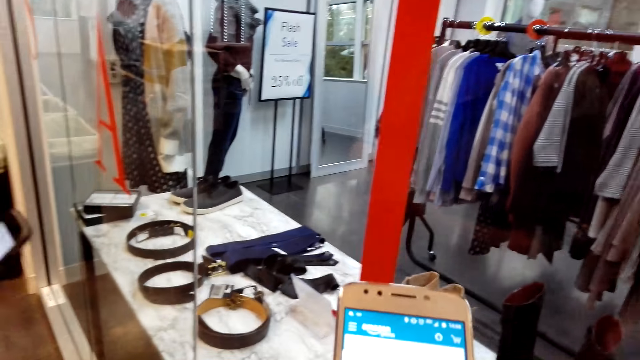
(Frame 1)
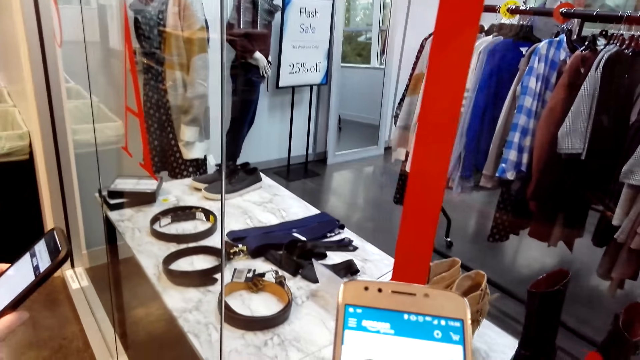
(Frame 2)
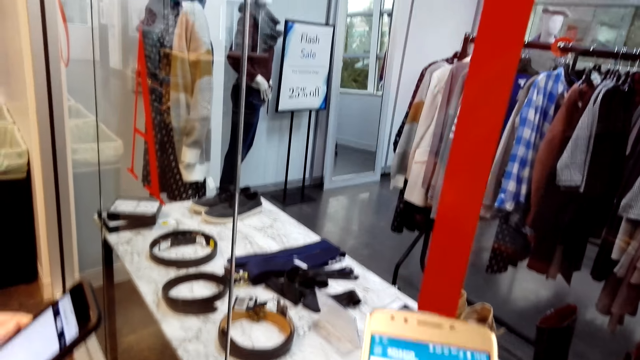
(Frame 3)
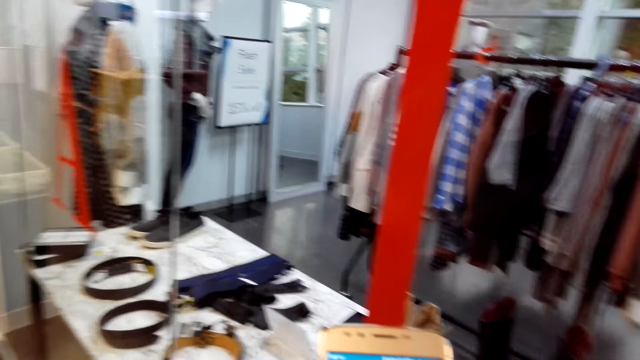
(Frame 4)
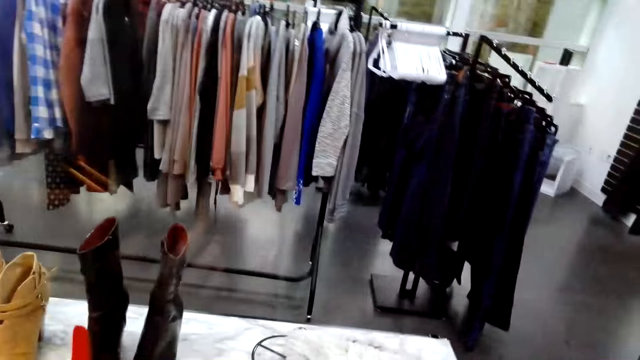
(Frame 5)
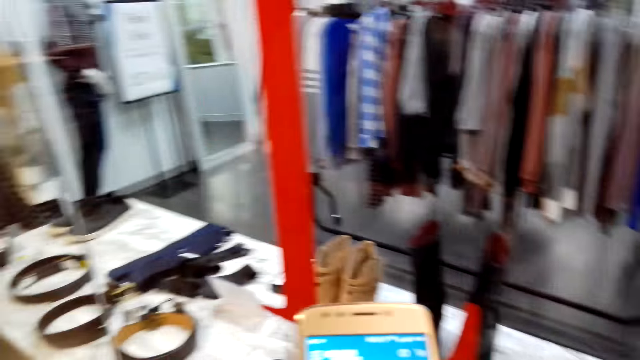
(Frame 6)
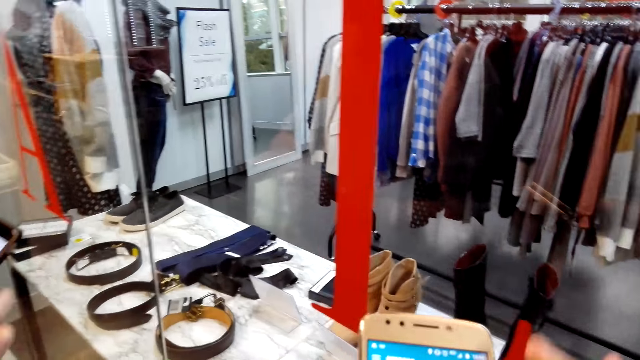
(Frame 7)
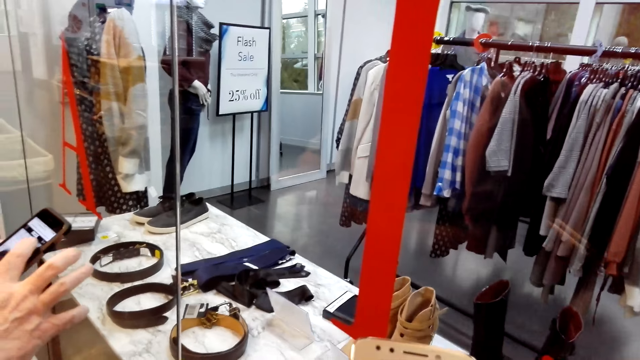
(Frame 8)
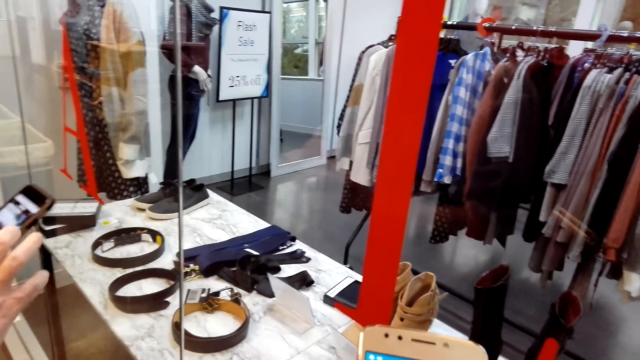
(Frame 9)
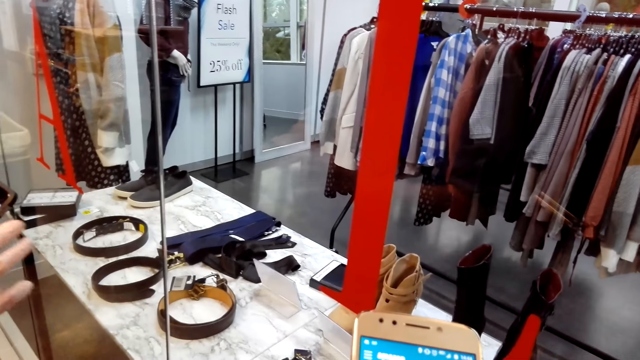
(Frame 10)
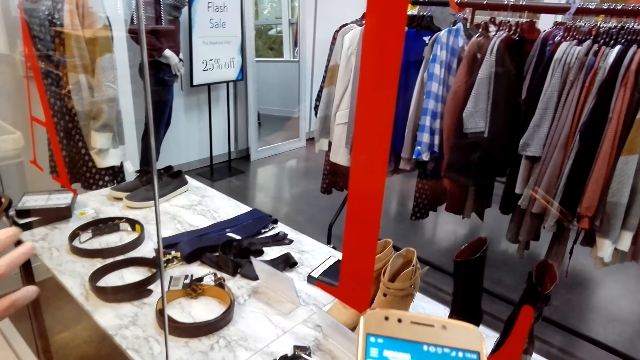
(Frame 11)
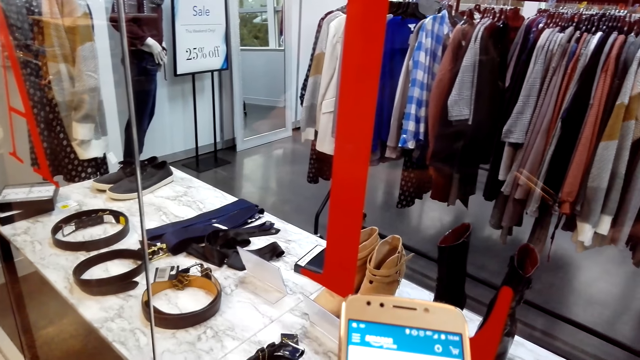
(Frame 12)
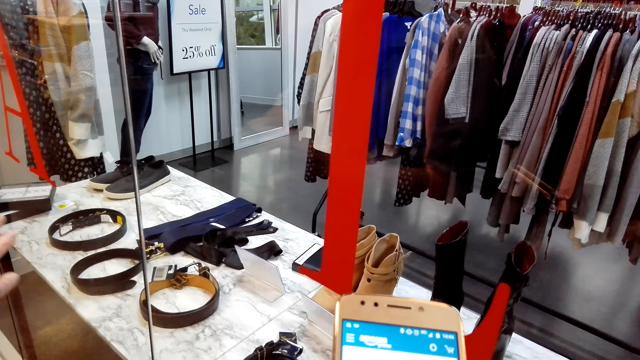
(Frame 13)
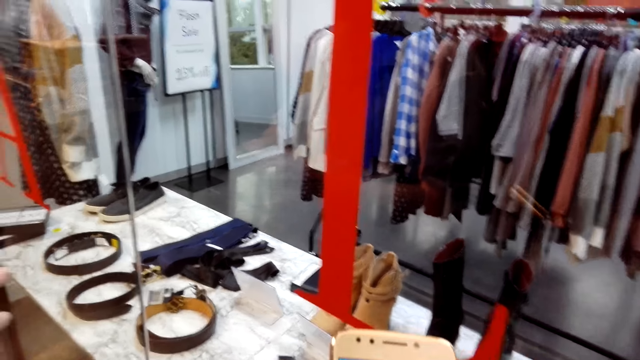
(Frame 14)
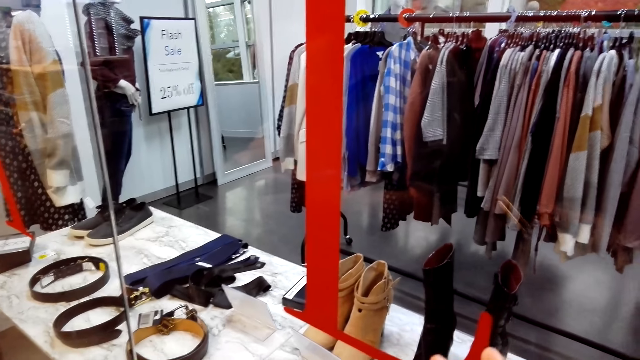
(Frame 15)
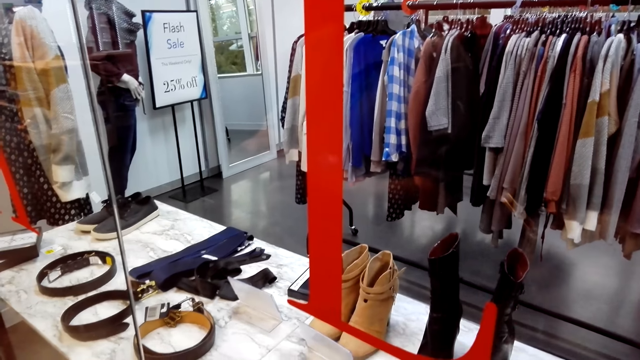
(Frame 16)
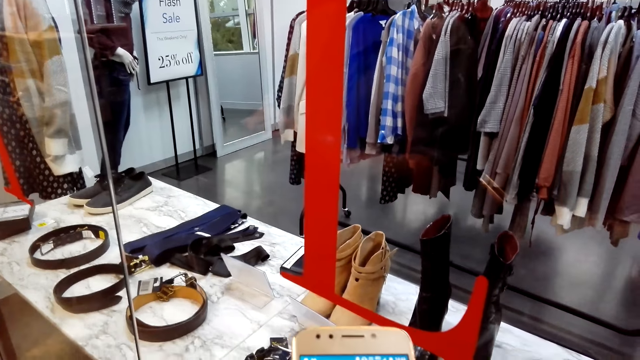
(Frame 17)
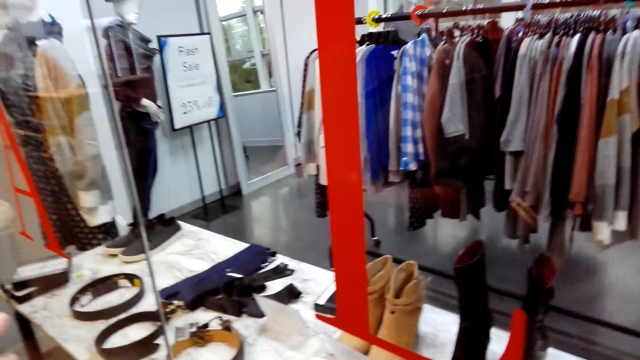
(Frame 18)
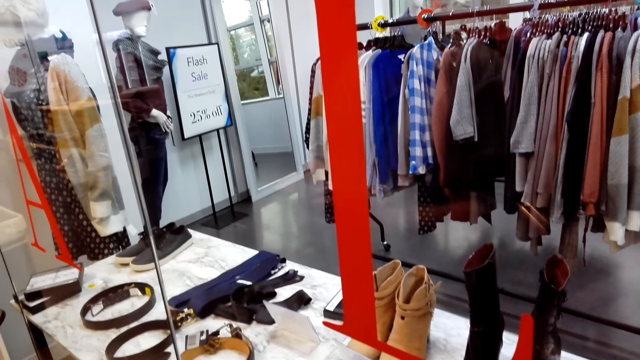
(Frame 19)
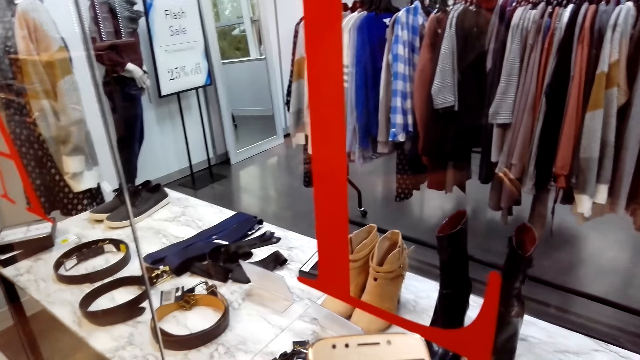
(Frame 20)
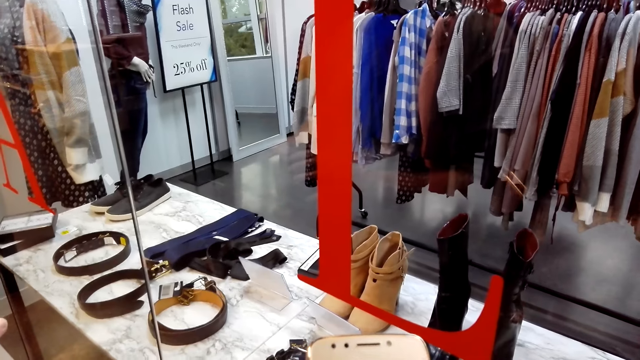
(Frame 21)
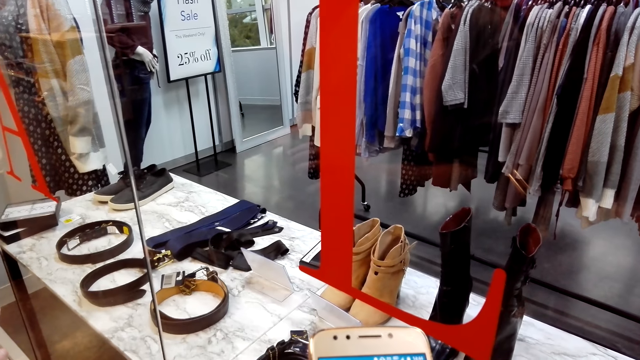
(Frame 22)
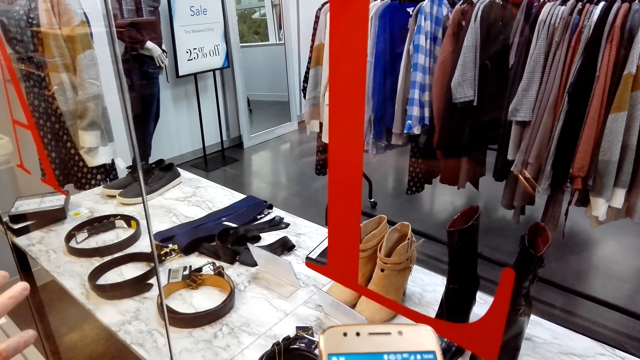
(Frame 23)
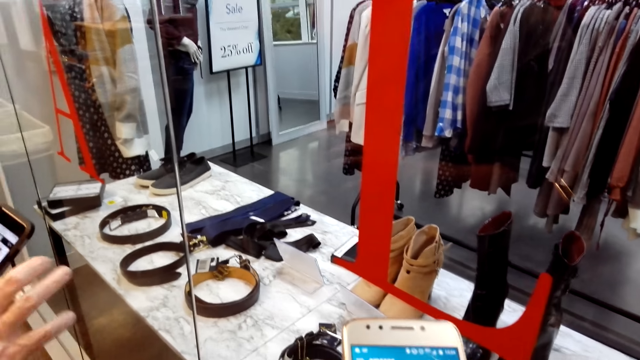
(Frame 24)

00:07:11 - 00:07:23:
The camera wearer and a man scroll the phone.

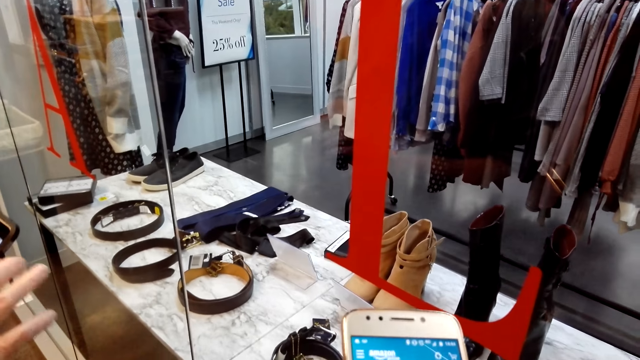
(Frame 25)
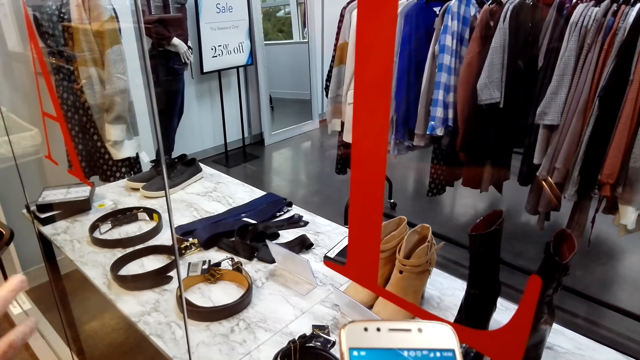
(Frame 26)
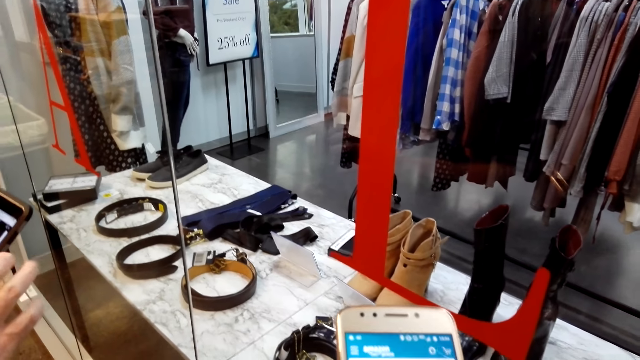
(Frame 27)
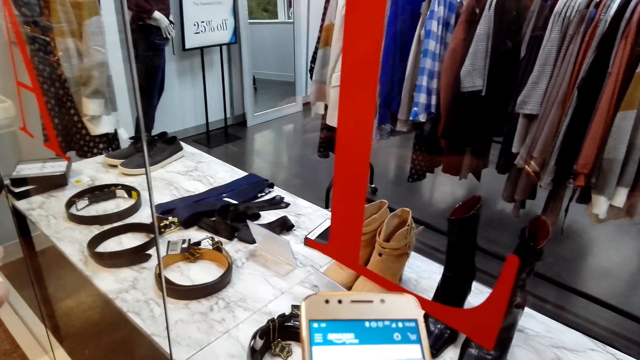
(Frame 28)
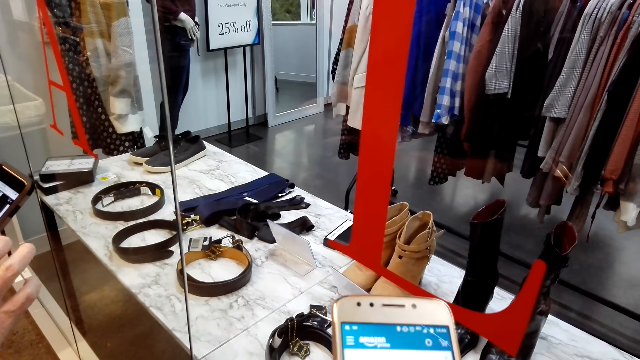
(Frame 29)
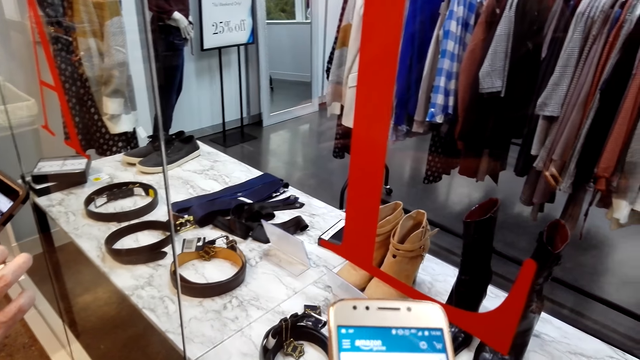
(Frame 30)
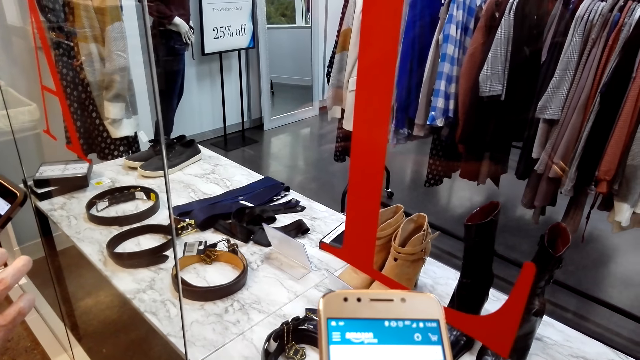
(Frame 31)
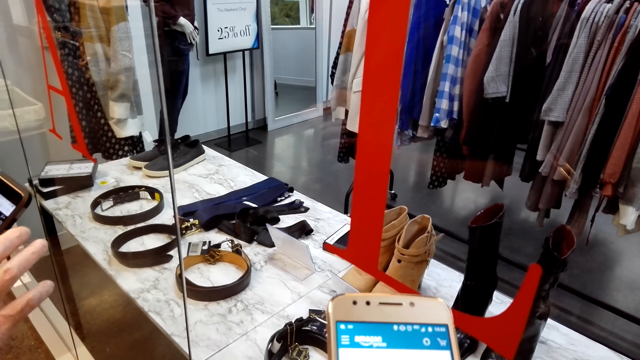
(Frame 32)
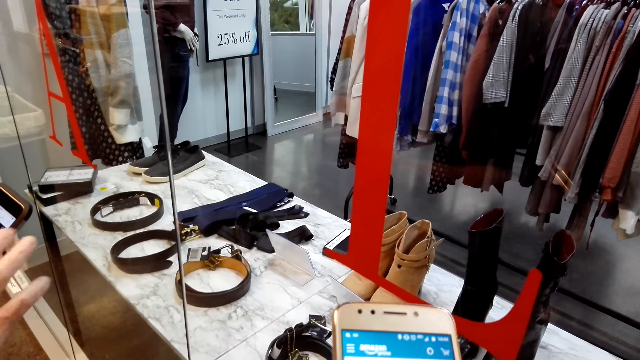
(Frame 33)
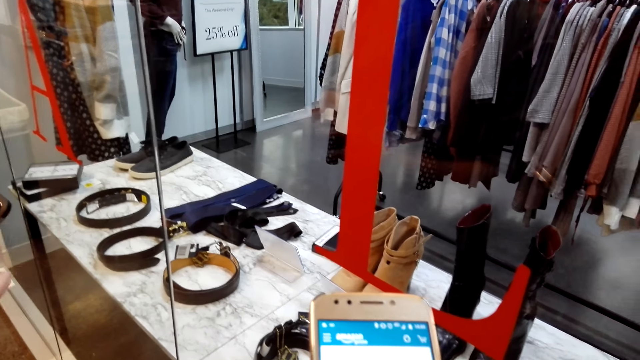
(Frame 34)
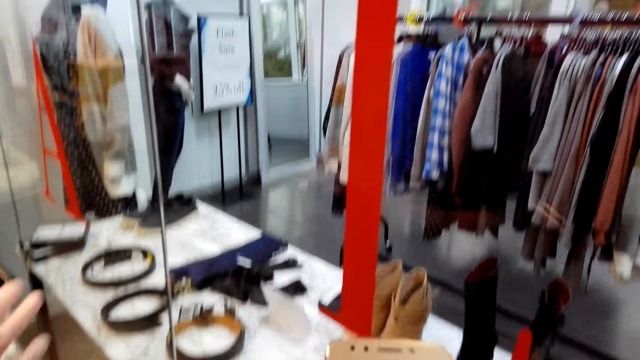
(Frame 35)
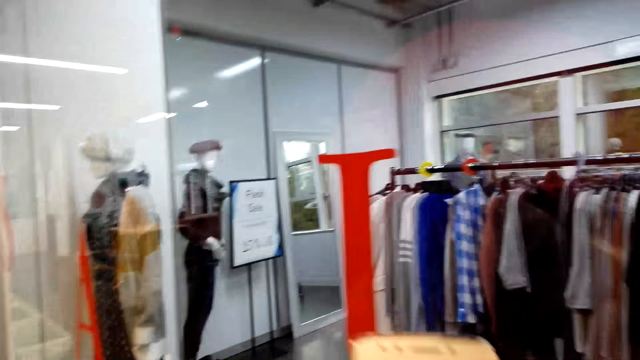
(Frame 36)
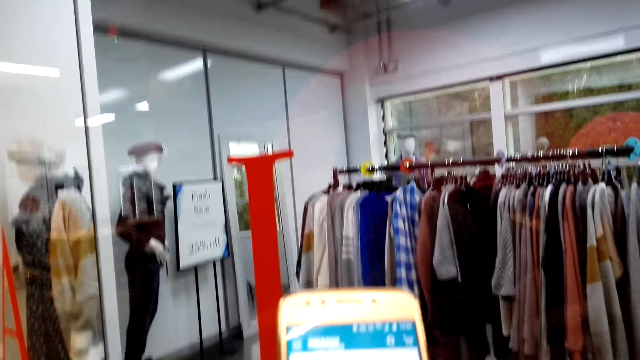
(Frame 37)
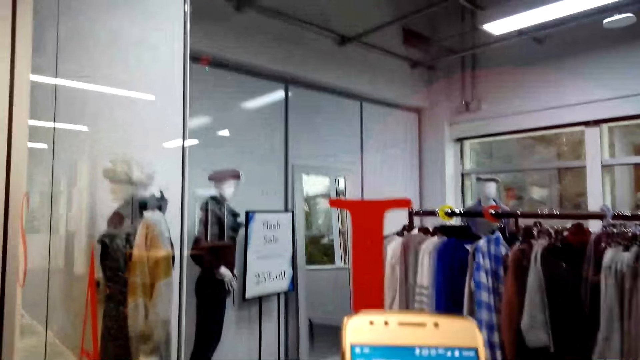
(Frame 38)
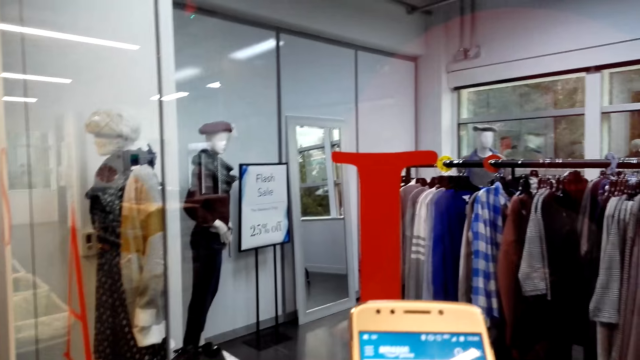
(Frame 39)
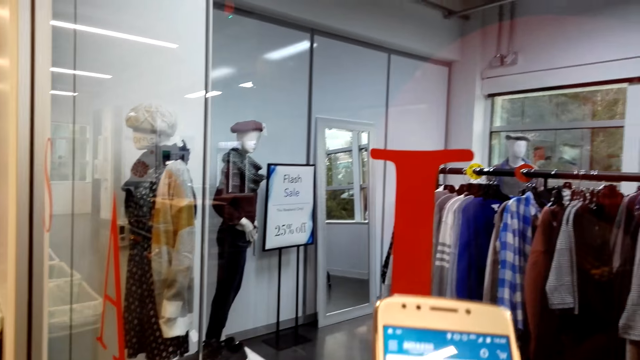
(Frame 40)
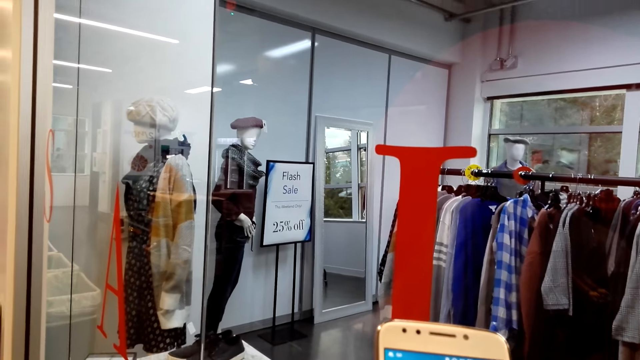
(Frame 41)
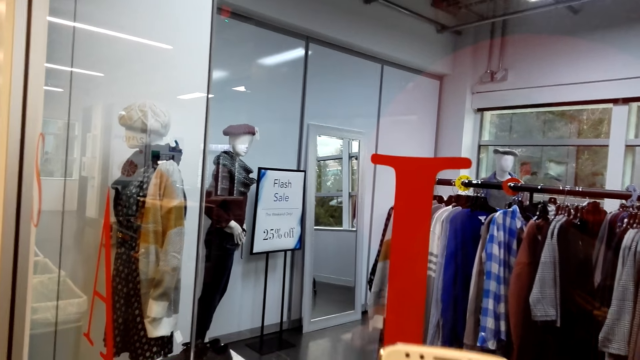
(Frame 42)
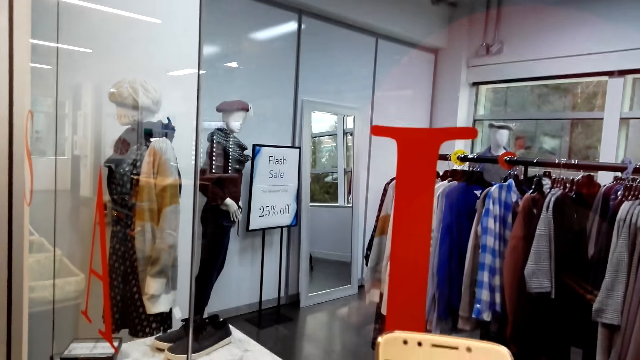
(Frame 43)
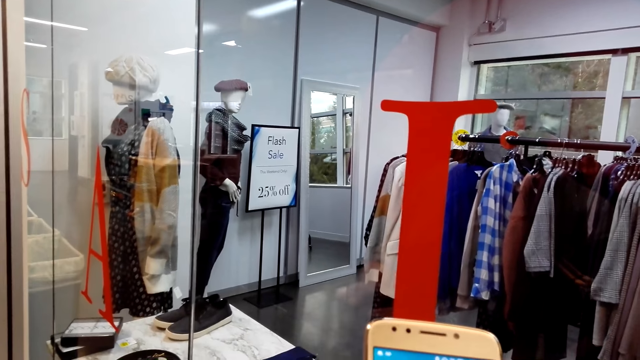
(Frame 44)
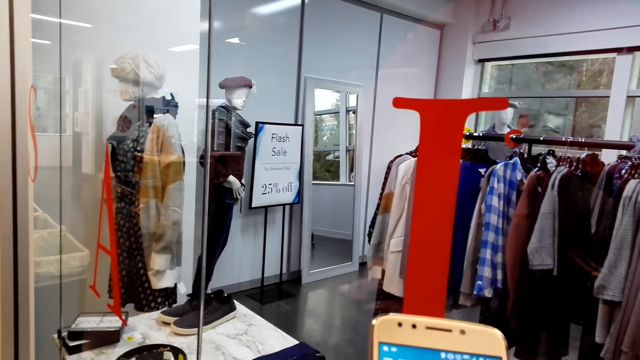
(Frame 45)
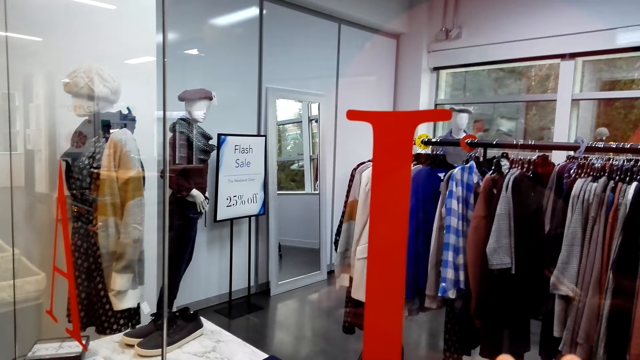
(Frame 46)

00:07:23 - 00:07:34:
The camera wearer looks around. They scroll the phone.
